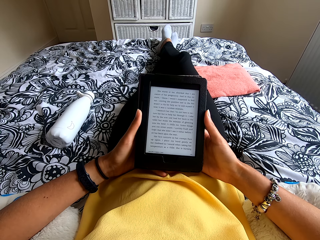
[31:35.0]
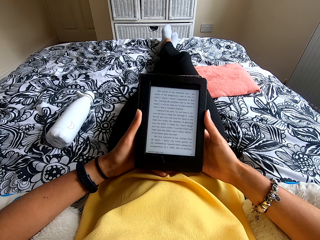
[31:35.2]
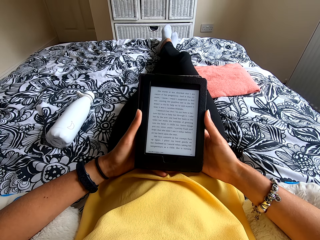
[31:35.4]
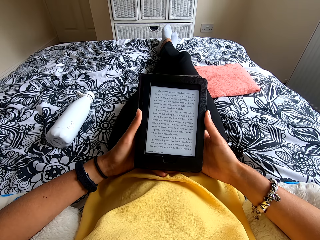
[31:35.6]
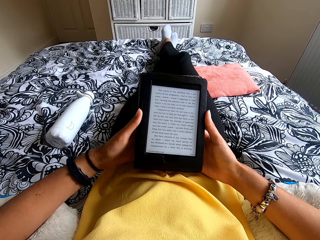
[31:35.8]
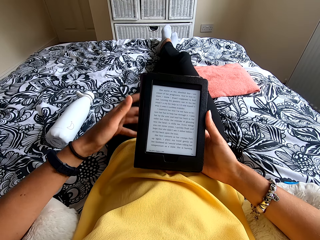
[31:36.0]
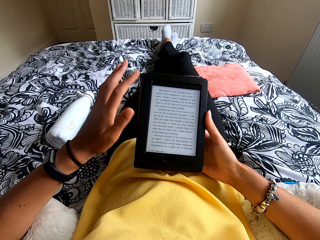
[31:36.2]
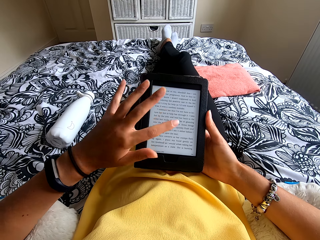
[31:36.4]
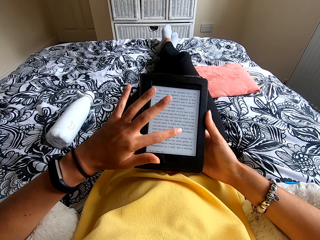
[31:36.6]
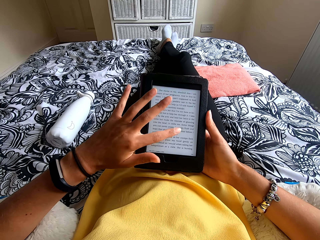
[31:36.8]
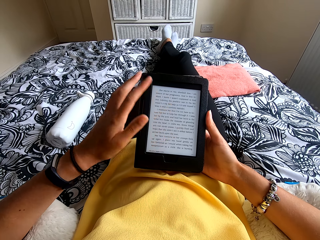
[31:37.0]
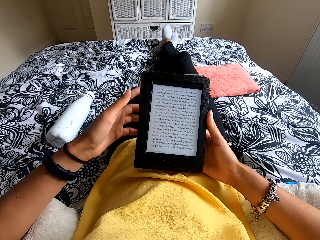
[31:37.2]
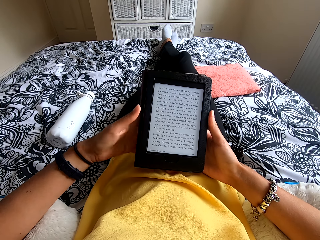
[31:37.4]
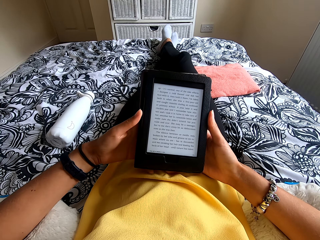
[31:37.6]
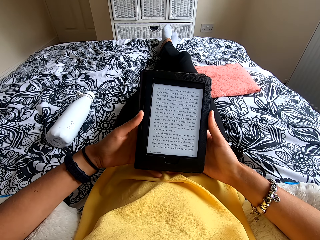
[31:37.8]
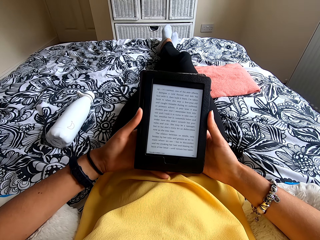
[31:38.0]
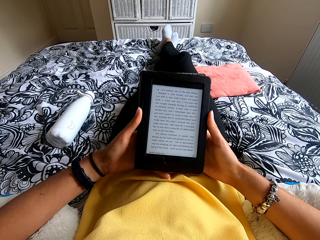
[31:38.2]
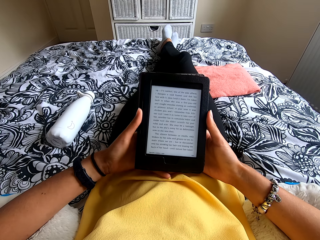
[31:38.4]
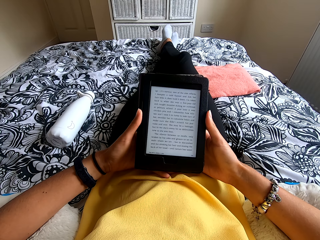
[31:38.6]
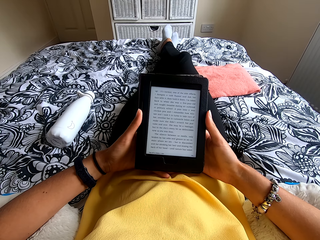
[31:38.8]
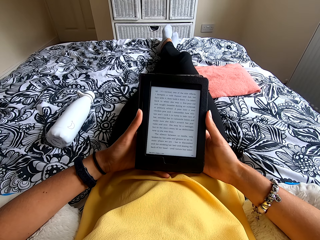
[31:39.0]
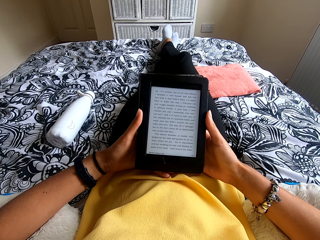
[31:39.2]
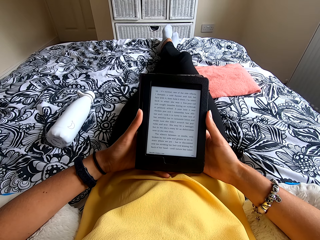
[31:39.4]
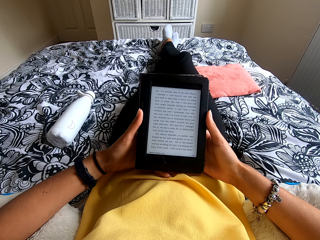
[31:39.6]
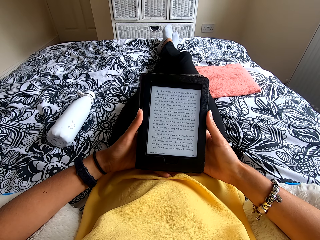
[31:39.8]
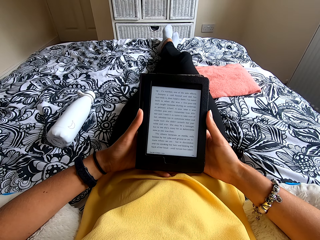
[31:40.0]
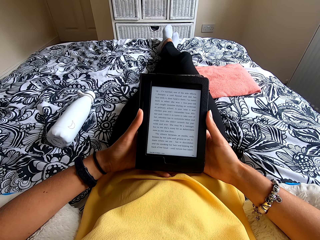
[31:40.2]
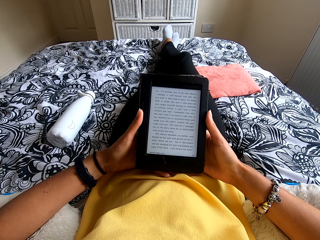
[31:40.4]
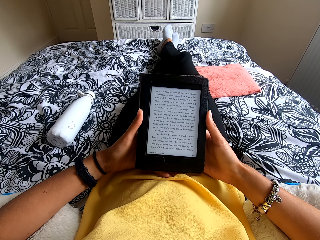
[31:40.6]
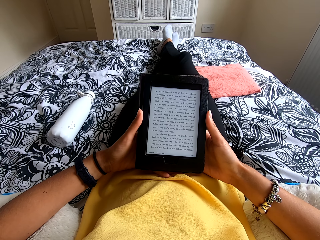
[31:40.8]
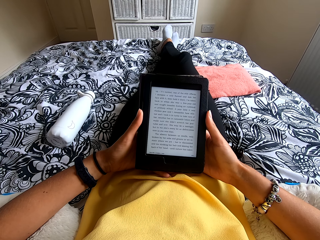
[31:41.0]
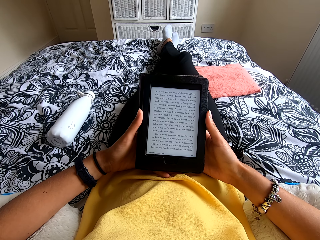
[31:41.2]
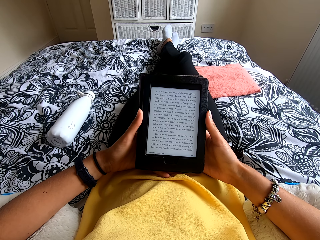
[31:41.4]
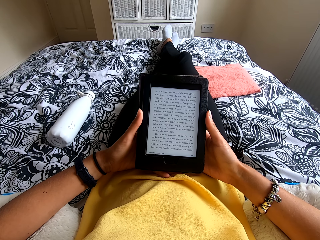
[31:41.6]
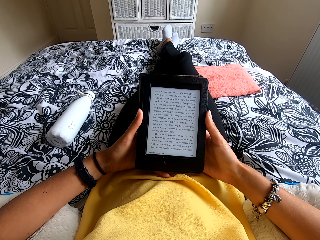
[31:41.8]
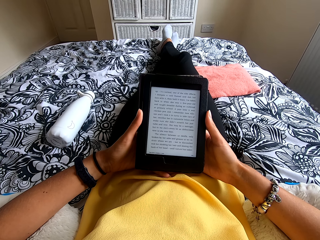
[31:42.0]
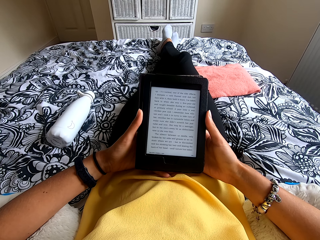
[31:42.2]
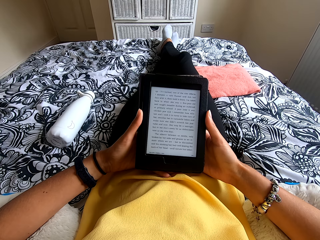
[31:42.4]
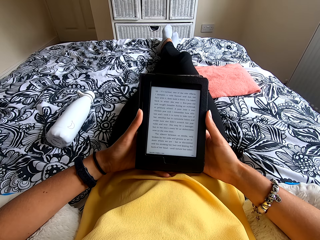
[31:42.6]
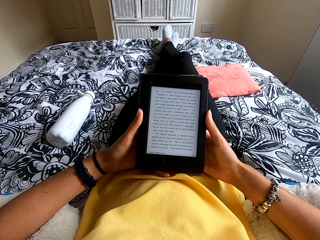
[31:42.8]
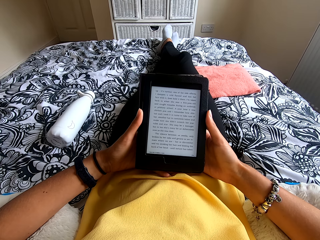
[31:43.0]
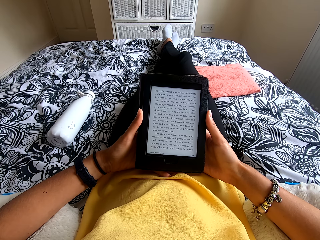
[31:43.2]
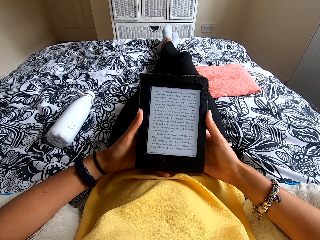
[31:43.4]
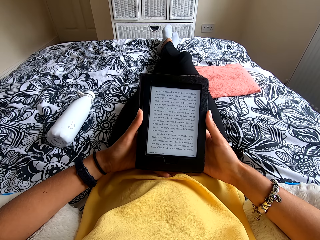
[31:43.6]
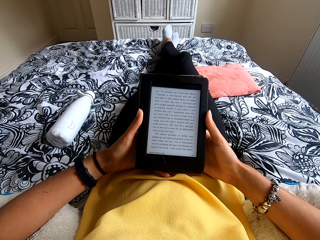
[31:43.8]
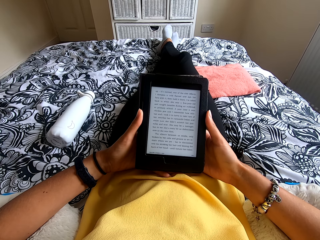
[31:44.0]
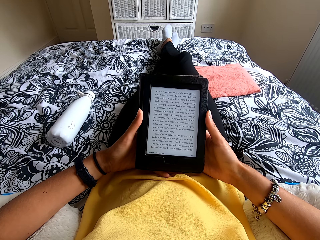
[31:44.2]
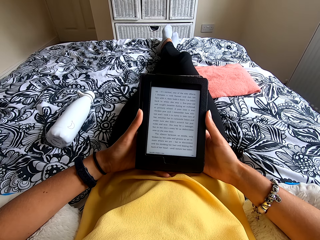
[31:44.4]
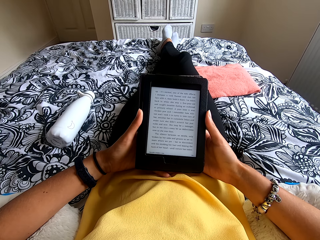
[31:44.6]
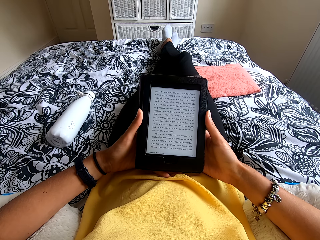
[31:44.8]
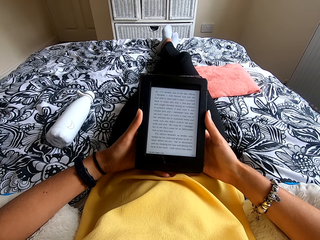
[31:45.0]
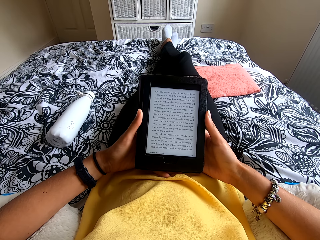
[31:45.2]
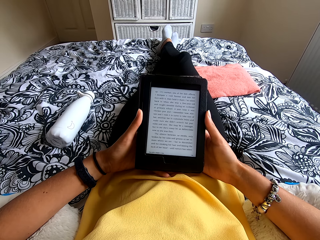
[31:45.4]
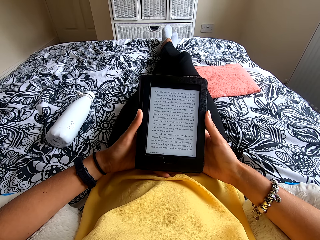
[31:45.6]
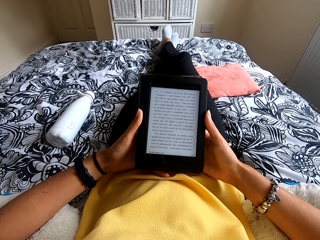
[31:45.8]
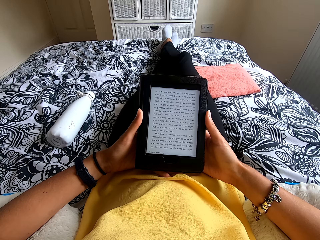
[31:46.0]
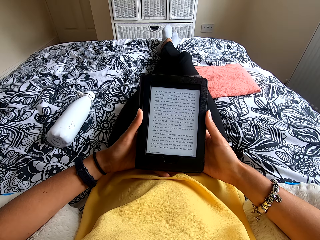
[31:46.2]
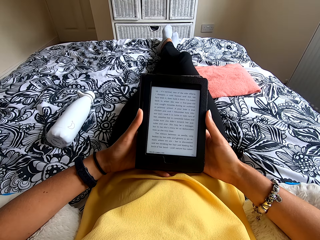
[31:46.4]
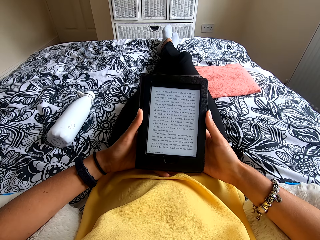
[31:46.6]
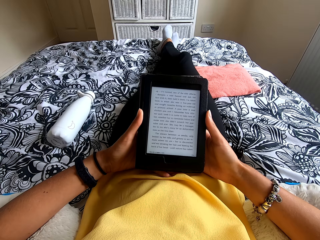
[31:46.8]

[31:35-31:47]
The camera wearer touches the tablet or ebook reader. They hold the tablet. They read the ebook reader.

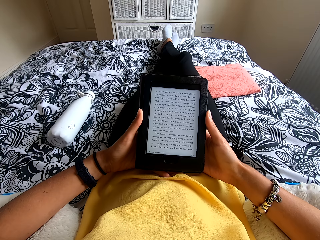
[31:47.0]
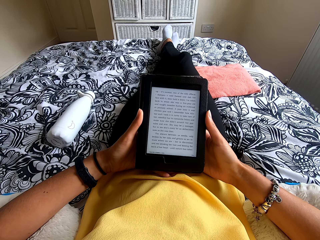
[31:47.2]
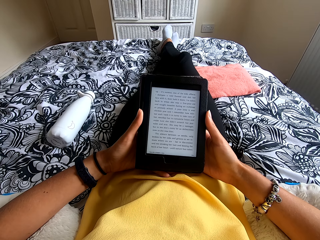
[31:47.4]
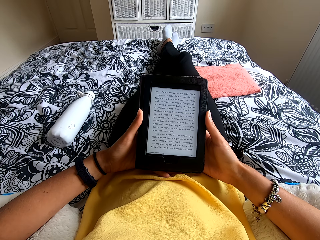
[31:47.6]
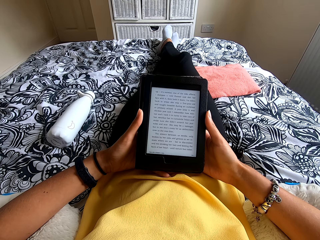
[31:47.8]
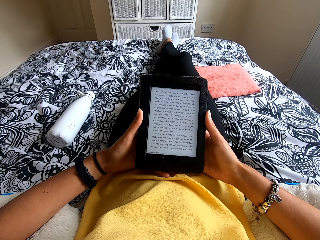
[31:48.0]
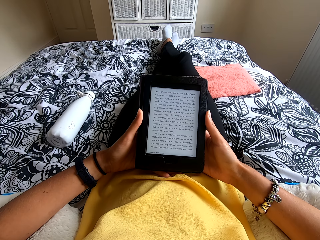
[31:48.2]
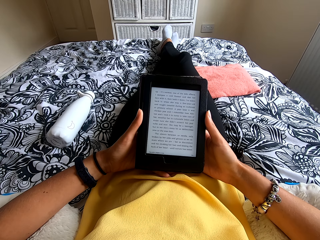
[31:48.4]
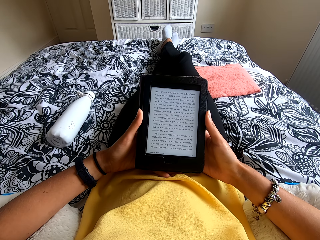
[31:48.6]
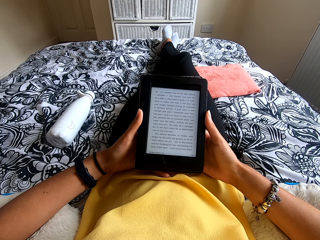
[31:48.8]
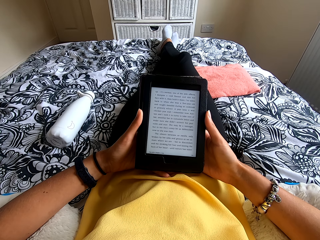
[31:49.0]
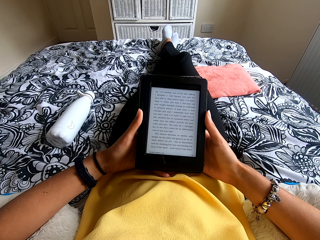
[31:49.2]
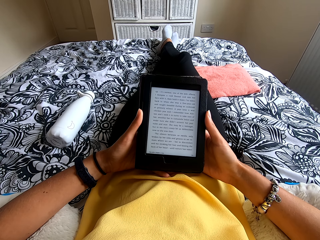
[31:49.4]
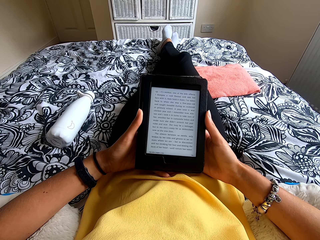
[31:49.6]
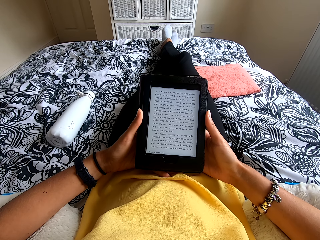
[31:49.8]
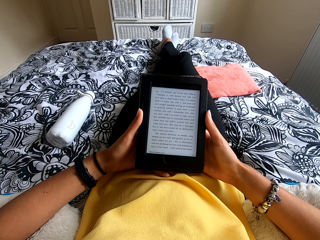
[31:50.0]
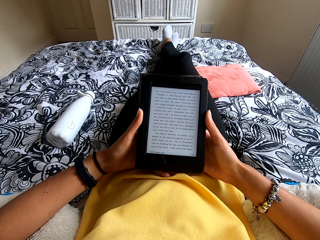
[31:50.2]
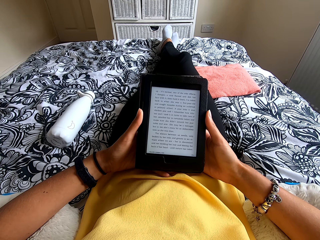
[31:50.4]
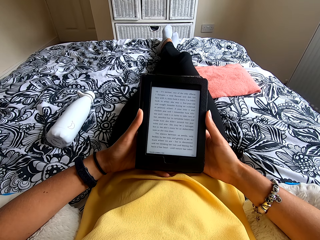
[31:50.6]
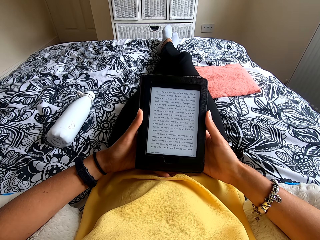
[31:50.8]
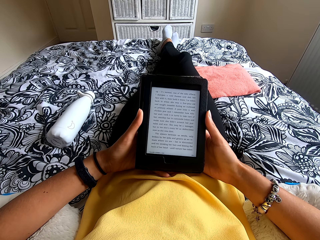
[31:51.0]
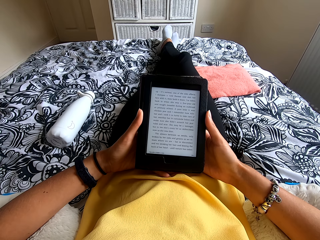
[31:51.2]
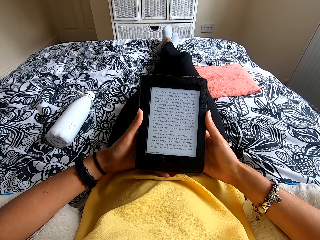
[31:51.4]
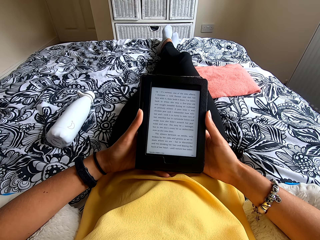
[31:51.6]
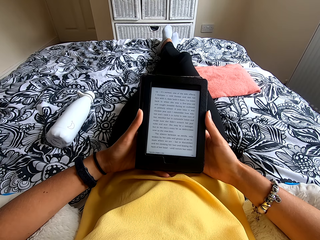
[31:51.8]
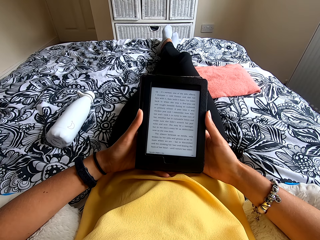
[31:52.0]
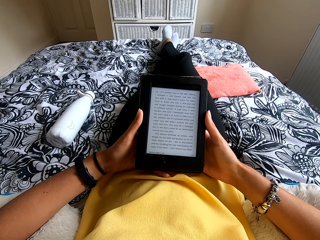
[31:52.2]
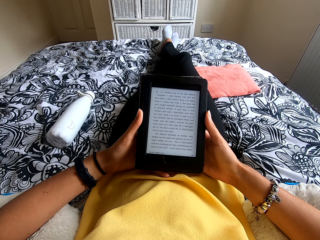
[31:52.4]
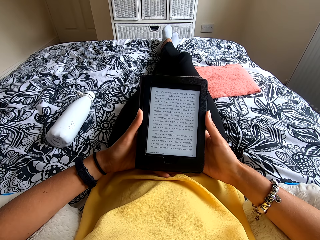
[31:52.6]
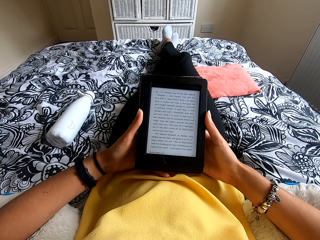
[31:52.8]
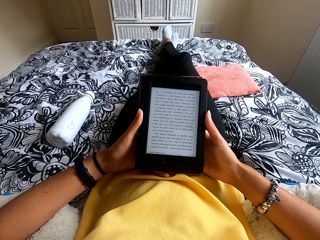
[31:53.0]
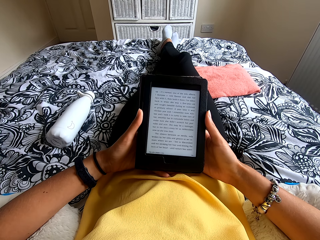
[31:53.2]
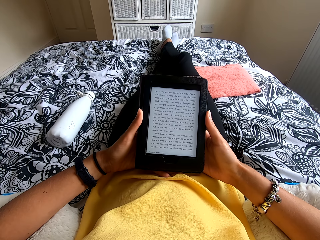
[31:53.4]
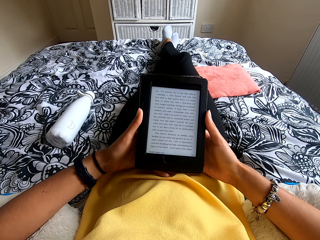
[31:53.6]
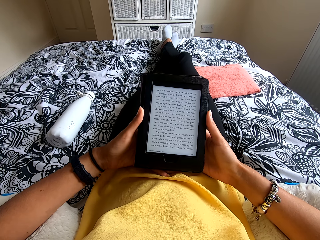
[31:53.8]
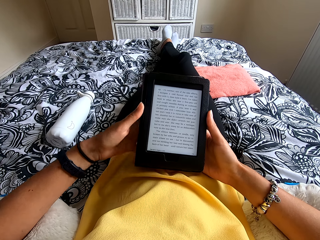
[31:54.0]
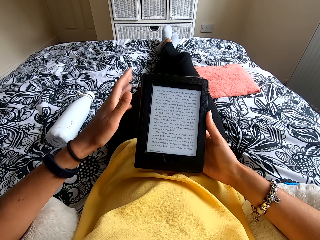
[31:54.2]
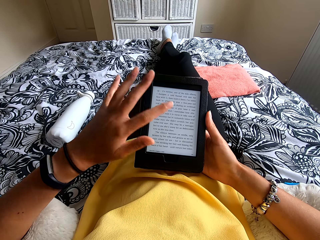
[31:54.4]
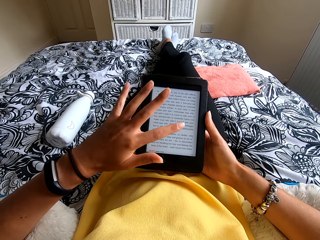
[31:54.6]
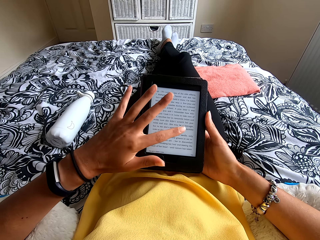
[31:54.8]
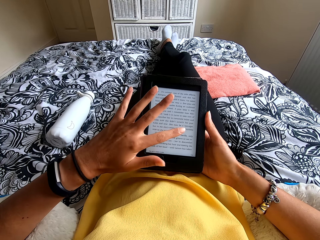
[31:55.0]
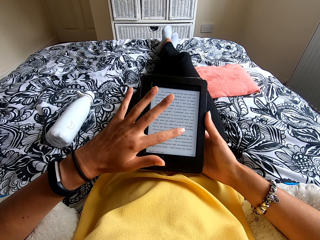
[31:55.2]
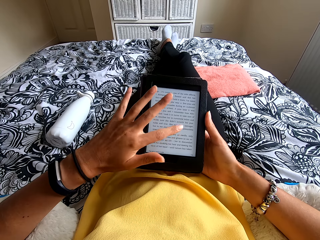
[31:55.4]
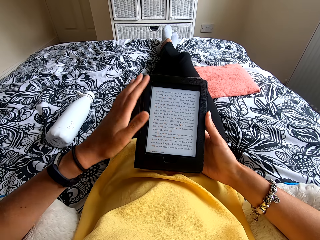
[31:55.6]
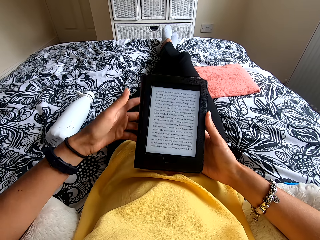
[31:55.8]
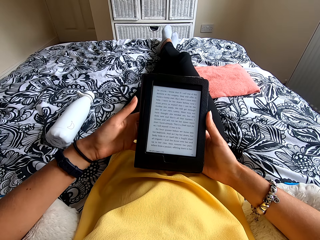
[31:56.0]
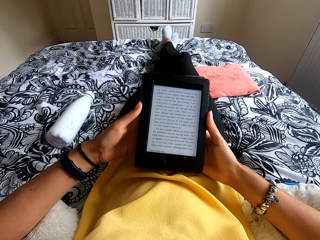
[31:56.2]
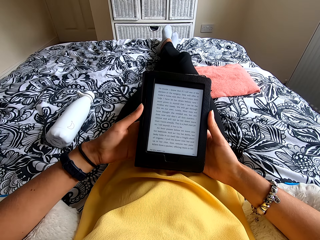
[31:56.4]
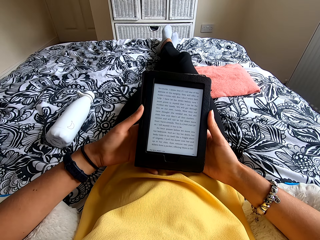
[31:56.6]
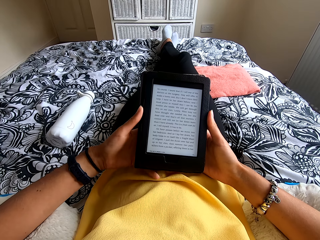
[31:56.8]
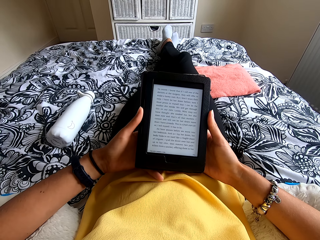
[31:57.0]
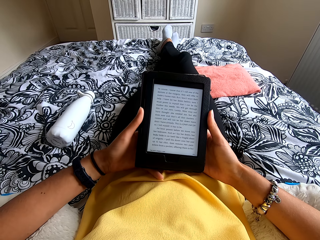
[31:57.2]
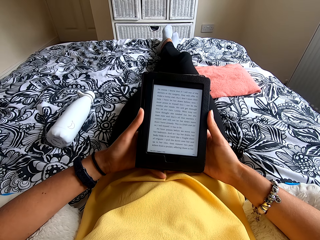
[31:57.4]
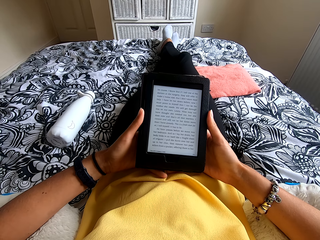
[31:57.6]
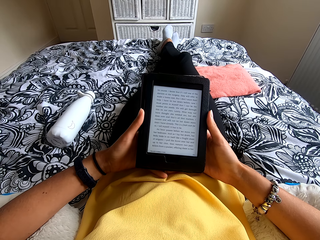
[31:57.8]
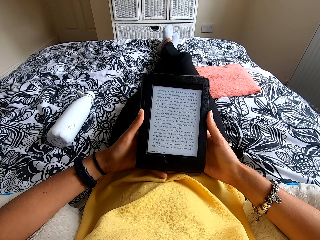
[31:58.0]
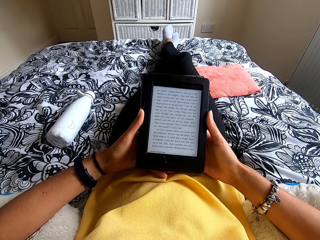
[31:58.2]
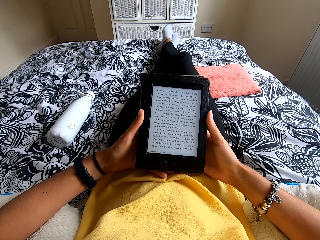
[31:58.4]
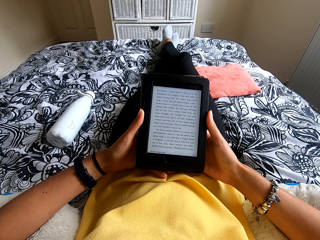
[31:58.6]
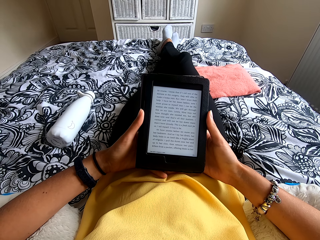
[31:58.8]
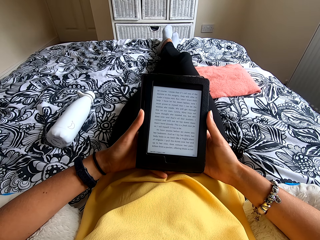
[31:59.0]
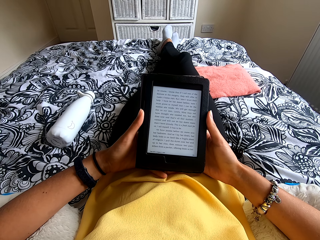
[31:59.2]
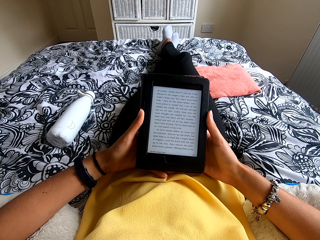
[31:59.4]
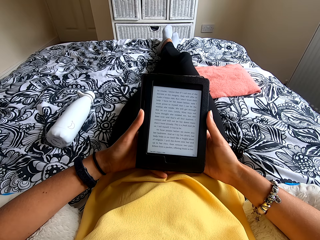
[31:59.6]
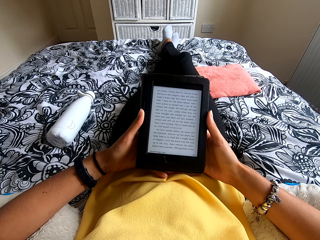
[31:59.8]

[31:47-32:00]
The camera wearer presses the ebook reader or tablet. They read the ebook reader. They hold the tablet.
